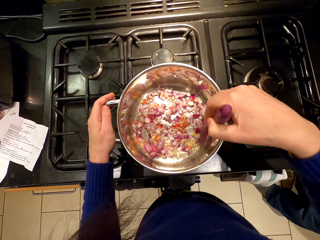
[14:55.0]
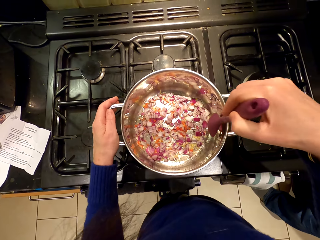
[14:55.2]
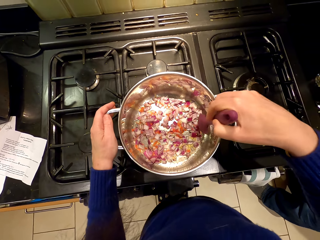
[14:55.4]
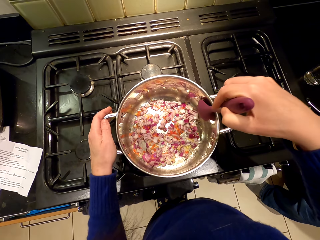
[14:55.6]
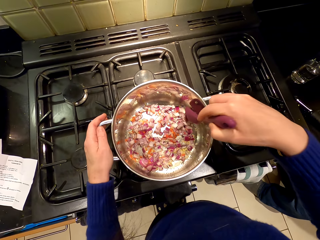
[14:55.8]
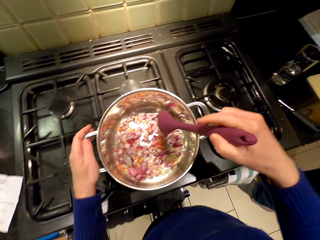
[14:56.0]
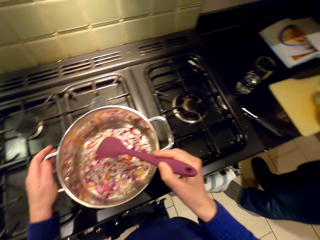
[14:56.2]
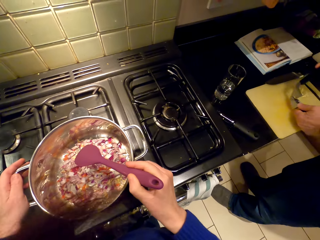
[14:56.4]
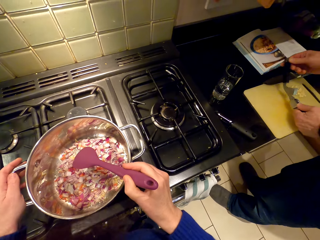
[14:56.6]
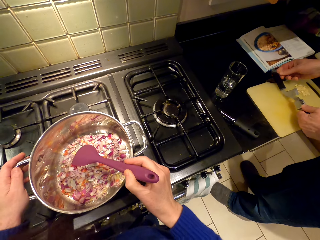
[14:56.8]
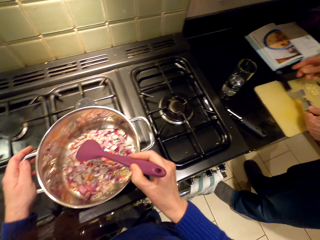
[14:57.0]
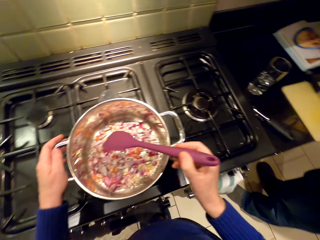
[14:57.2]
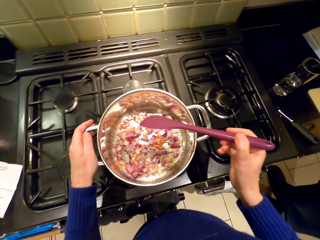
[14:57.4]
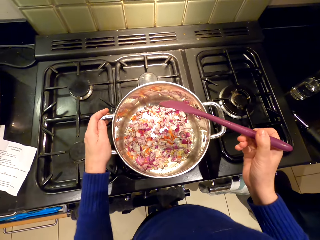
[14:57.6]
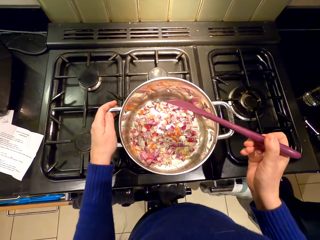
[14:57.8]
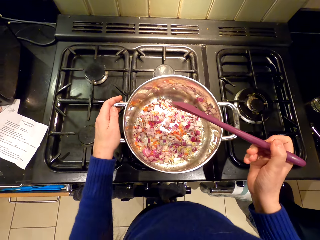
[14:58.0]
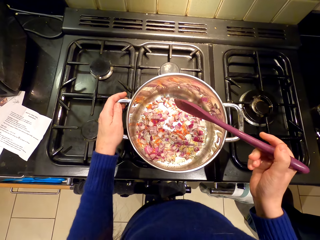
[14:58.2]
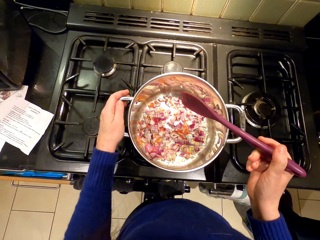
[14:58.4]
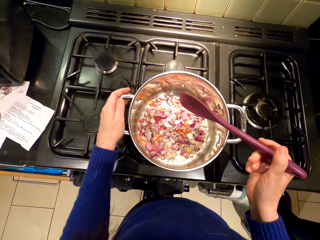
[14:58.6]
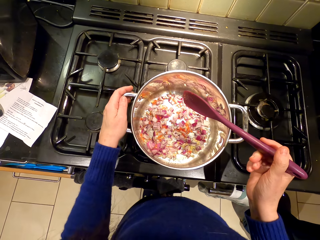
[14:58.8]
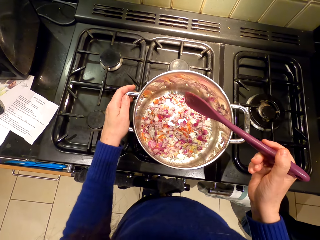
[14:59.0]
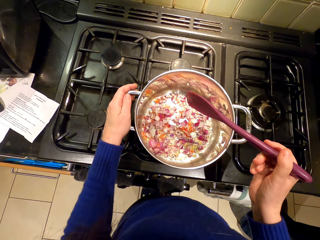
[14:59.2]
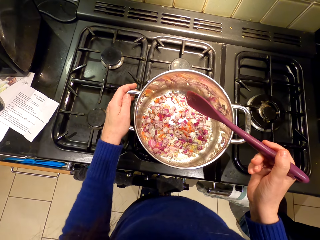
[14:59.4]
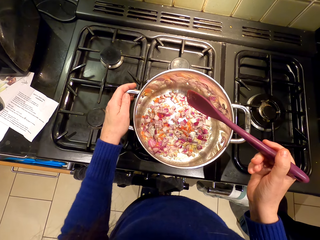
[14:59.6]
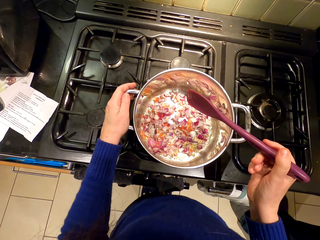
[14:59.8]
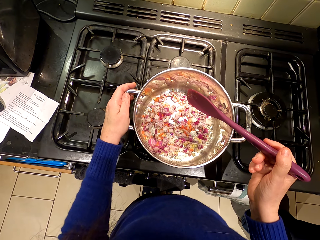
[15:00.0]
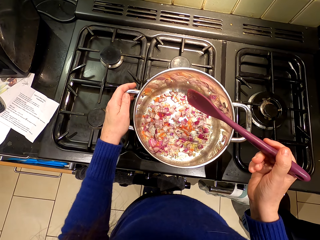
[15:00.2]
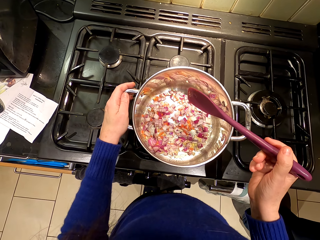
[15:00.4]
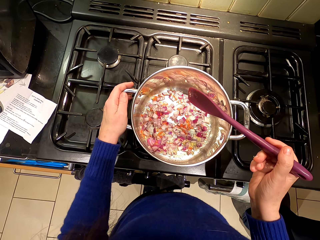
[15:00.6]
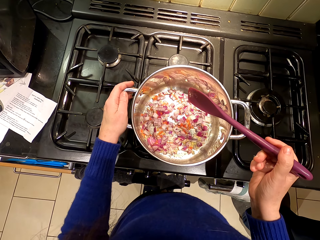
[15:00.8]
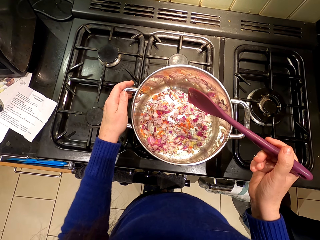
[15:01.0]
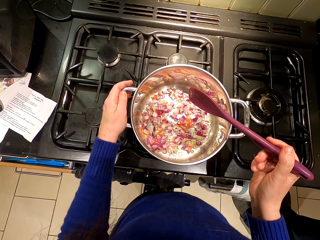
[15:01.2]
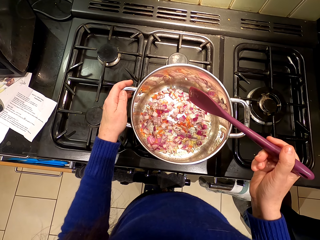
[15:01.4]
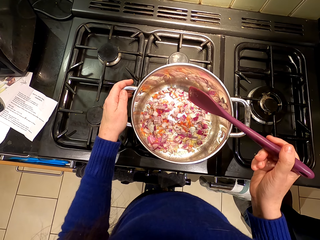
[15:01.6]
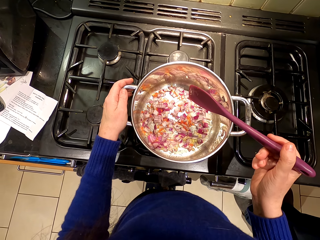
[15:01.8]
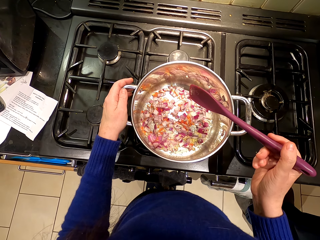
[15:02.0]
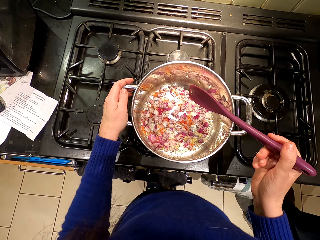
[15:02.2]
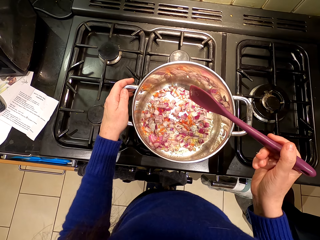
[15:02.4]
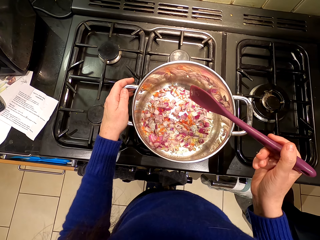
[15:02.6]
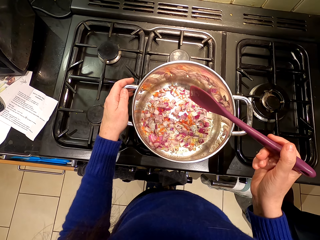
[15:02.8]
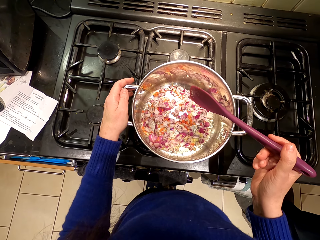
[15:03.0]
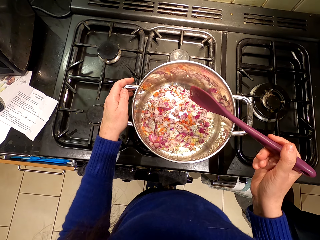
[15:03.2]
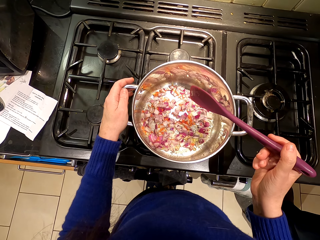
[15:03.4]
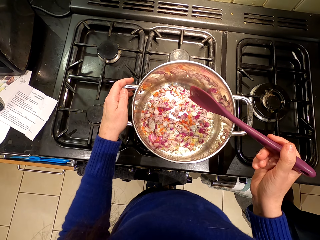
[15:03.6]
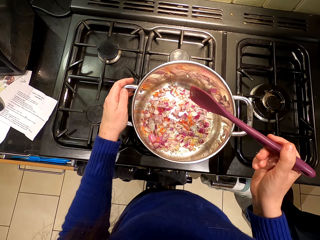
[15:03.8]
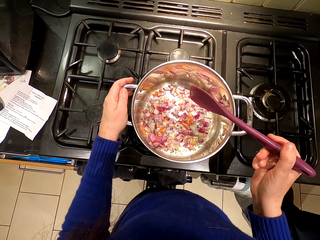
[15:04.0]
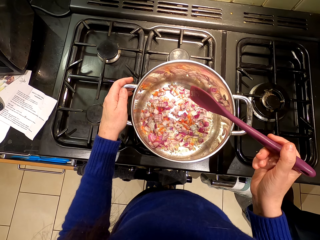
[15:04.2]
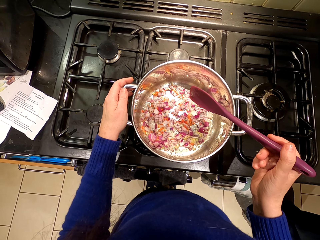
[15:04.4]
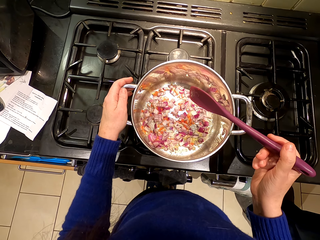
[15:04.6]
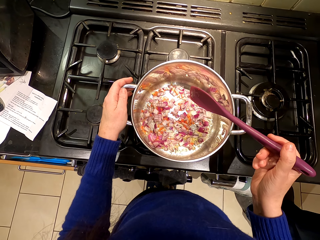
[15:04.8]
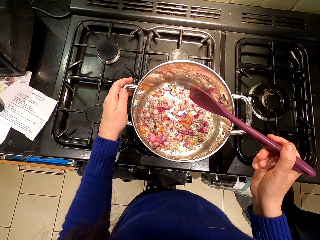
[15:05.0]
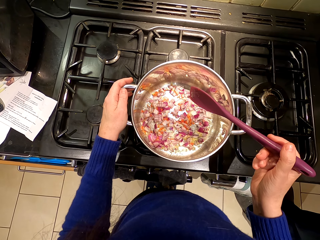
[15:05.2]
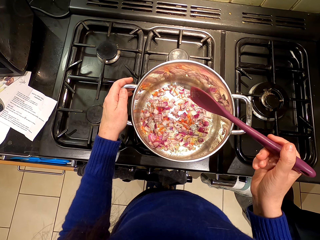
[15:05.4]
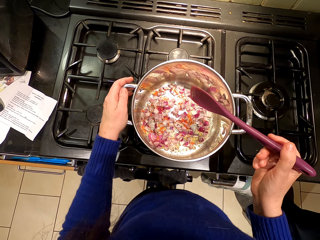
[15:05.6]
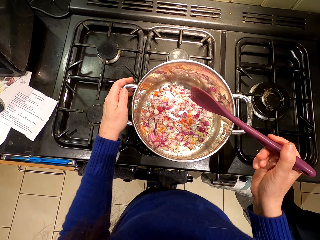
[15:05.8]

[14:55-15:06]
The camera wearer stares at the cooking pot.

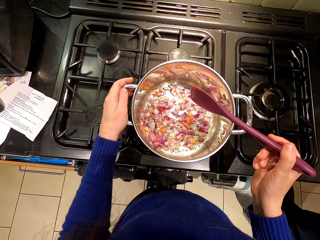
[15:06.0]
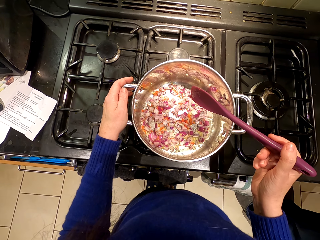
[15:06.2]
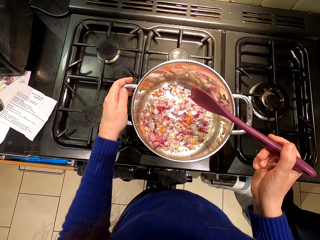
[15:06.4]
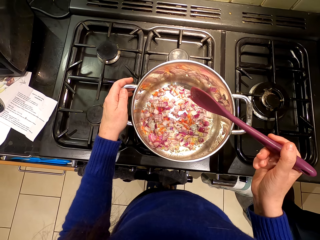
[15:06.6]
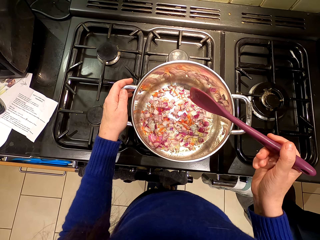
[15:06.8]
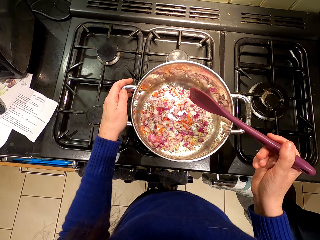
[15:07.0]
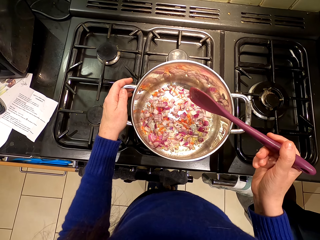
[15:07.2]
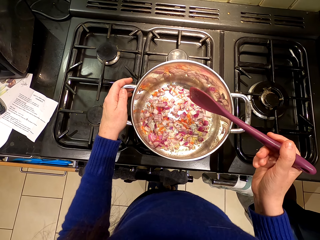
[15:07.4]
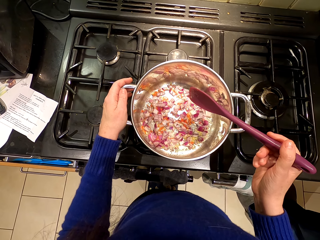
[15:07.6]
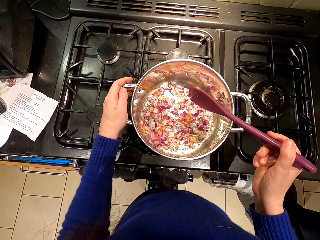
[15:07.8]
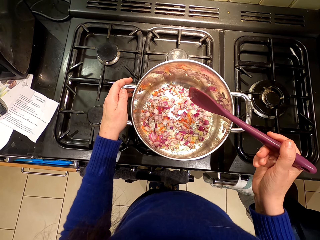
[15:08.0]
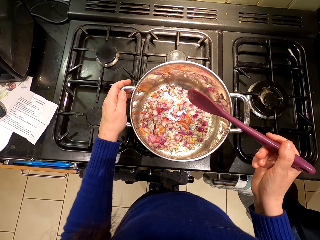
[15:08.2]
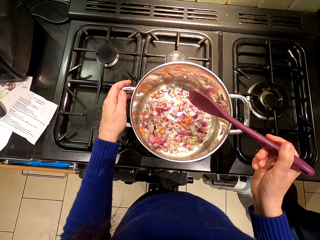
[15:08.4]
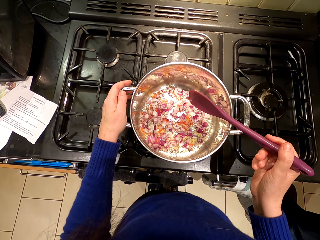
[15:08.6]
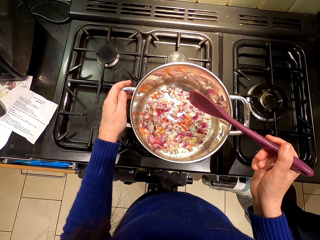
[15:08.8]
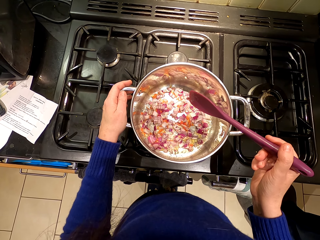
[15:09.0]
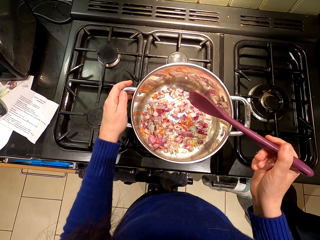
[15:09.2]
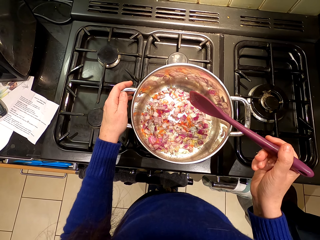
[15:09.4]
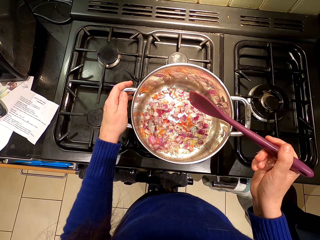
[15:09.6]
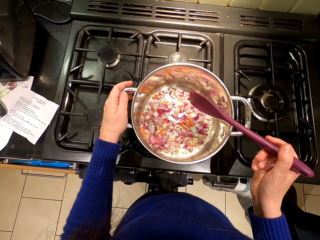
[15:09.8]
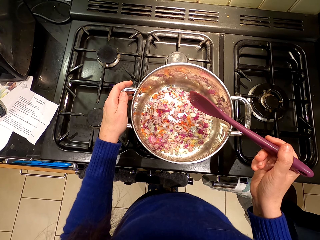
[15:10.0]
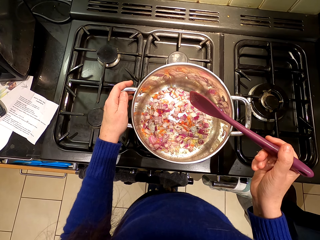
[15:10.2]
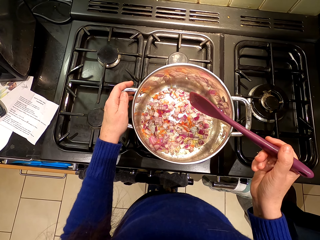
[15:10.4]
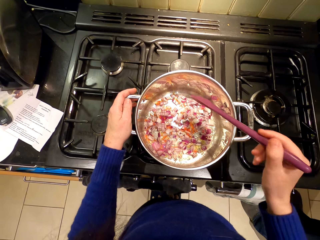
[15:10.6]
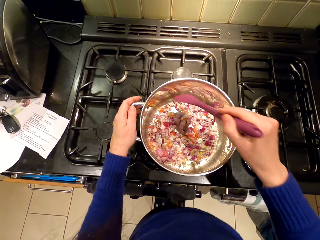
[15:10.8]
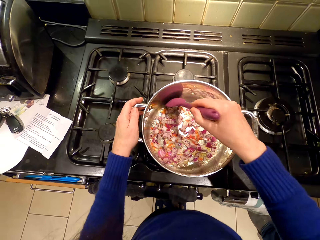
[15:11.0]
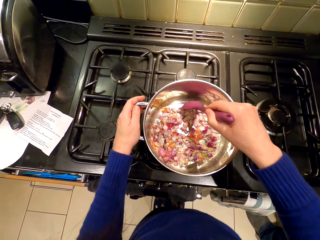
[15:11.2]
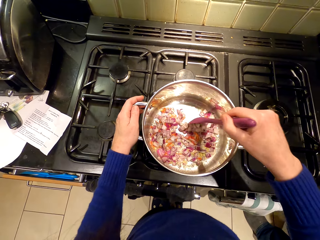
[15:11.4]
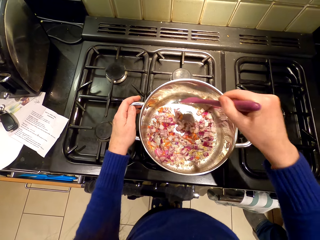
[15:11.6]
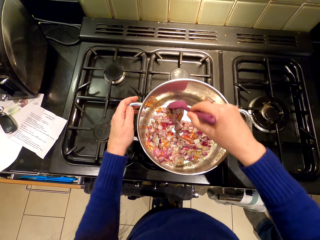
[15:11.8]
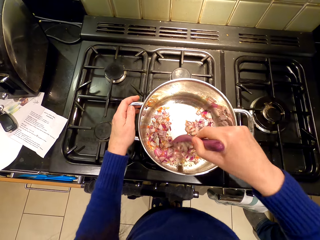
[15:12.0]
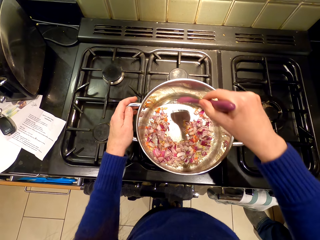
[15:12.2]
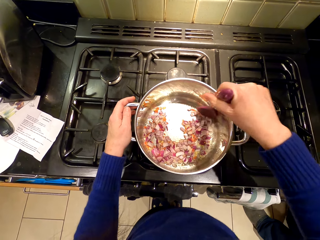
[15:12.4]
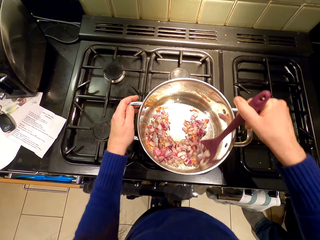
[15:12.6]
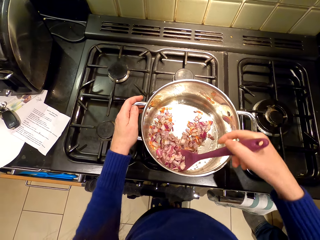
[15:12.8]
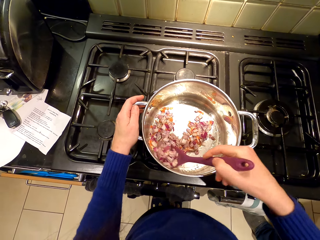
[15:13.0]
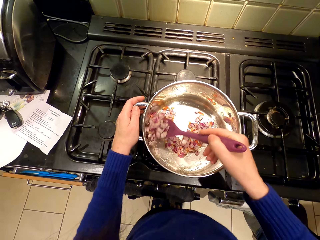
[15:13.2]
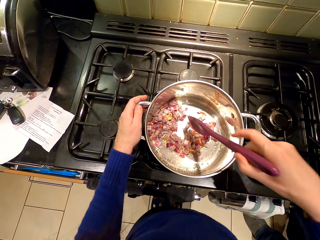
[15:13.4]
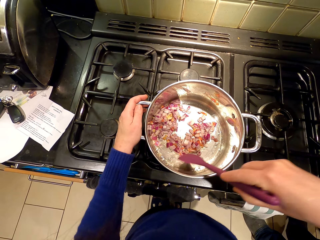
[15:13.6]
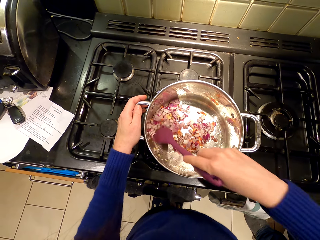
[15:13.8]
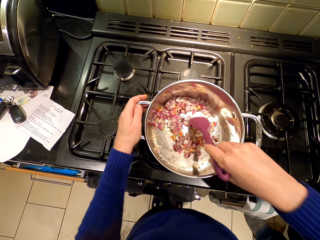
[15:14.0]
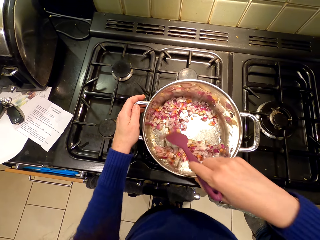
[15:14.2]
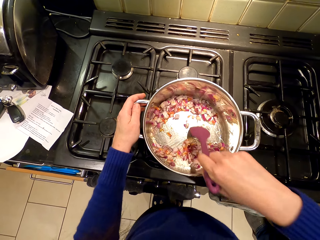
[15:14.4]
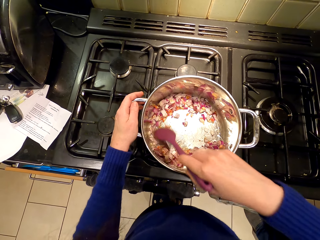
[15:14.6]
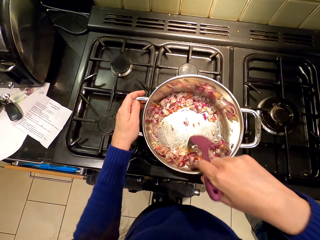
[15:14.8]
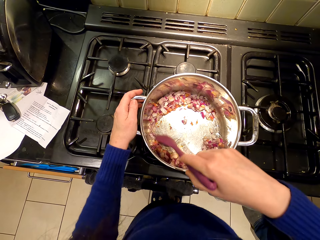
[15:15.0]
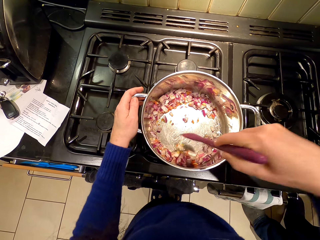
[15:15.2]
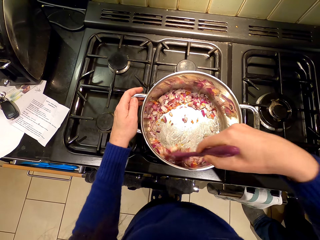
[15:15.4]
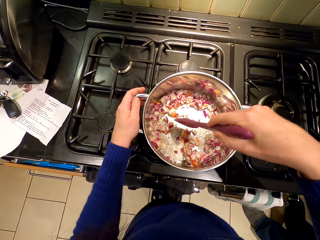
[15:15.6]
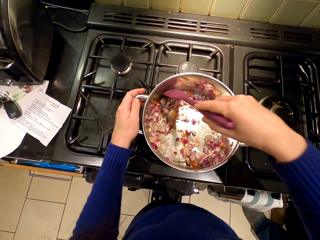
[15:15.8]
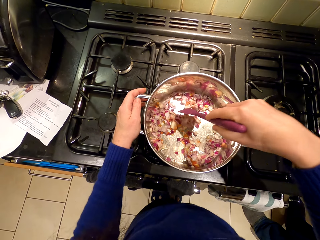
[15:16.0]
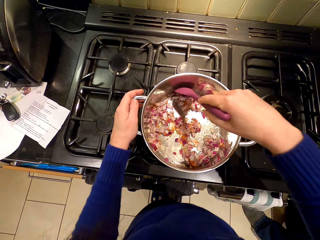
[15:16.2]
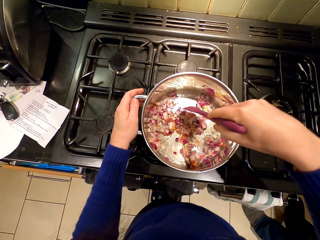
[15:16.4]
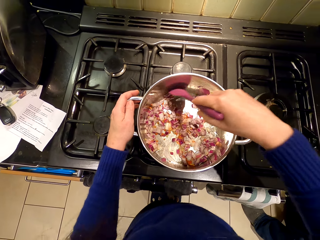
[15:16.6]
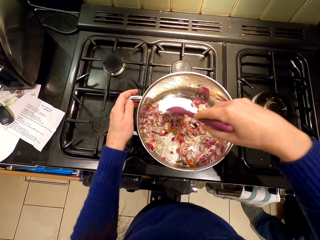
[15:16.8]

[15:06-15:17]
The camera wearer stirs the onions.
